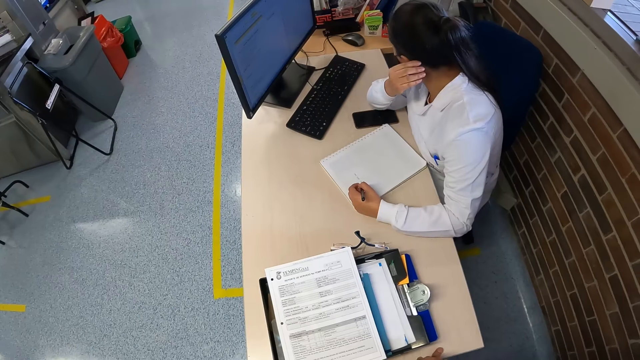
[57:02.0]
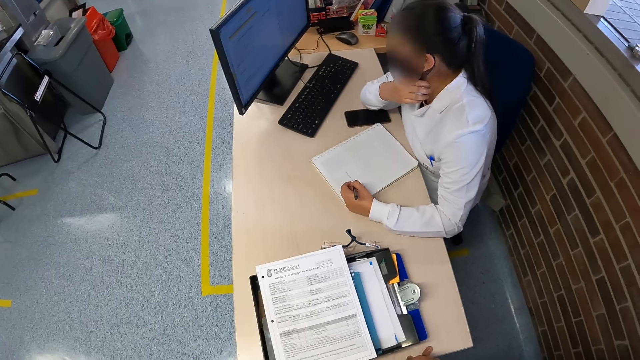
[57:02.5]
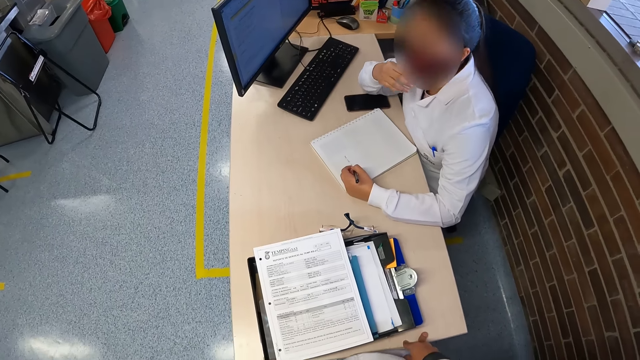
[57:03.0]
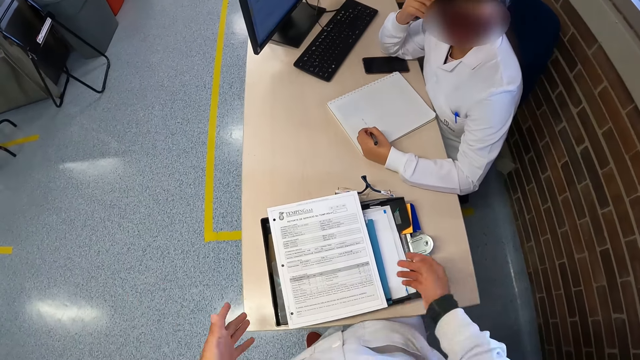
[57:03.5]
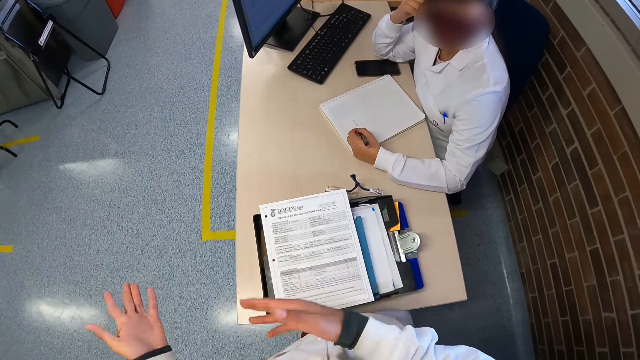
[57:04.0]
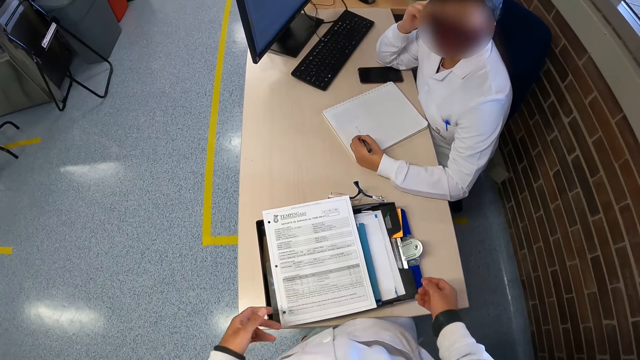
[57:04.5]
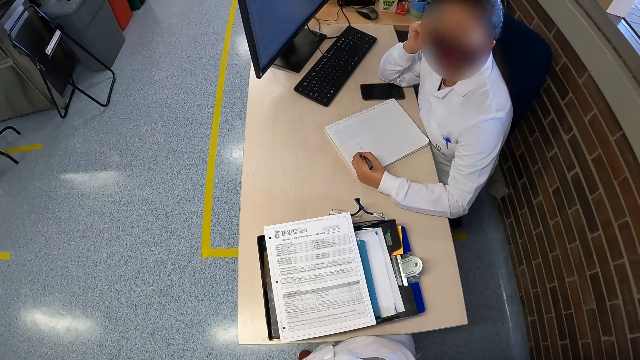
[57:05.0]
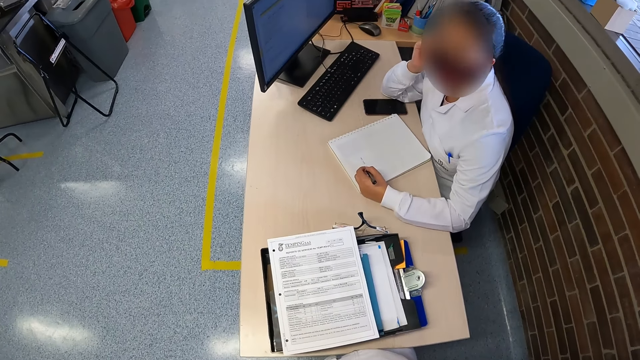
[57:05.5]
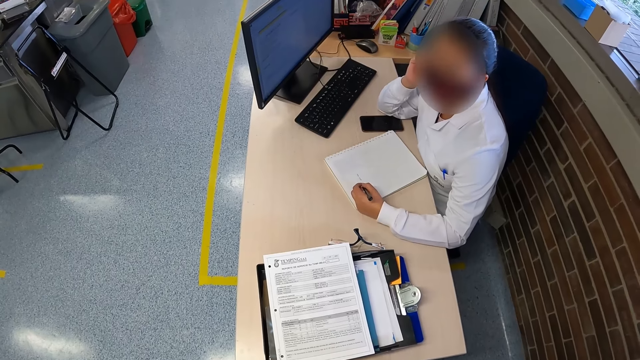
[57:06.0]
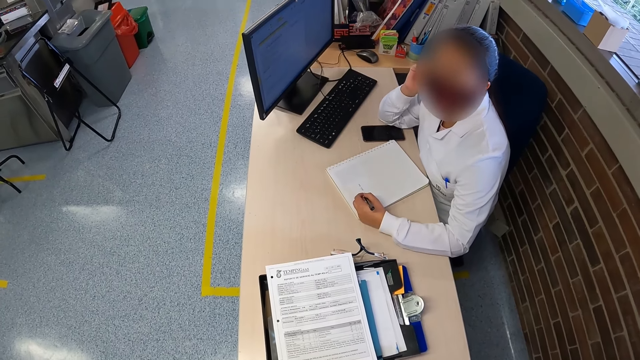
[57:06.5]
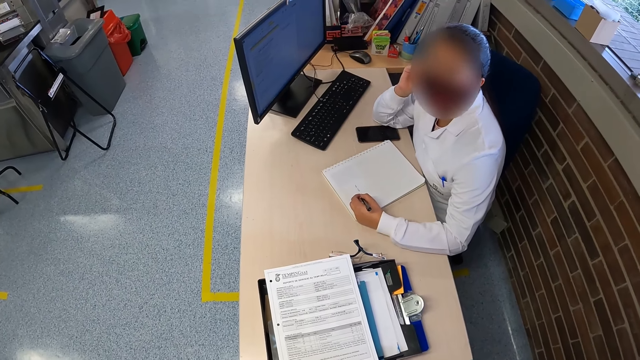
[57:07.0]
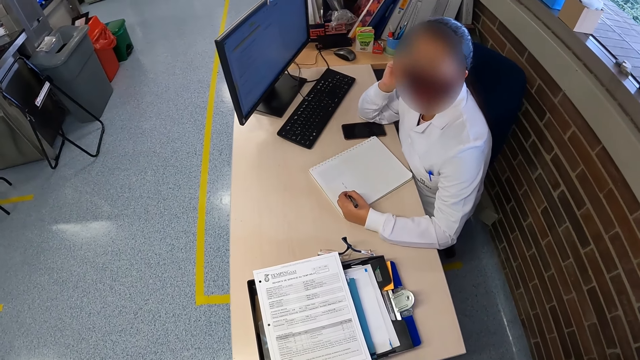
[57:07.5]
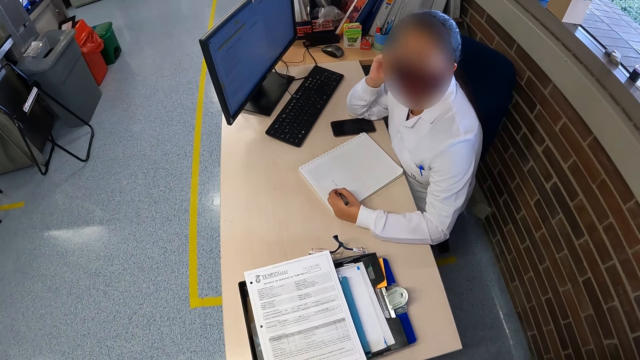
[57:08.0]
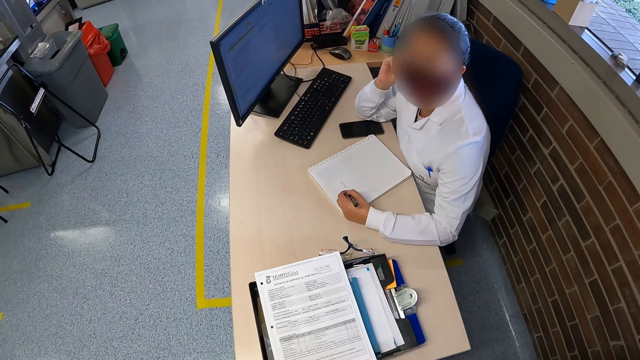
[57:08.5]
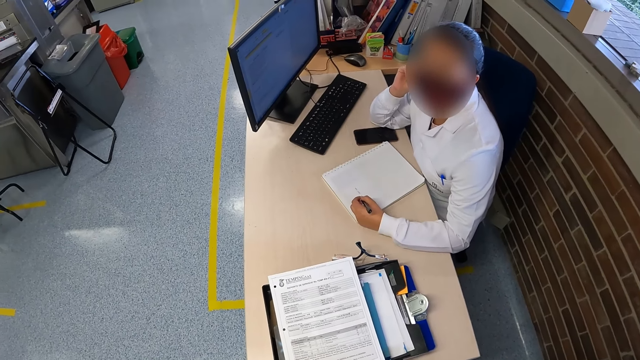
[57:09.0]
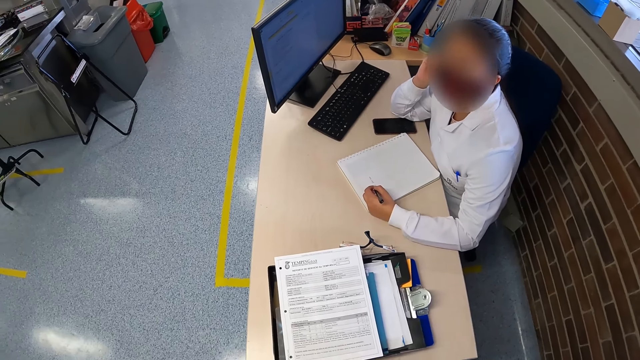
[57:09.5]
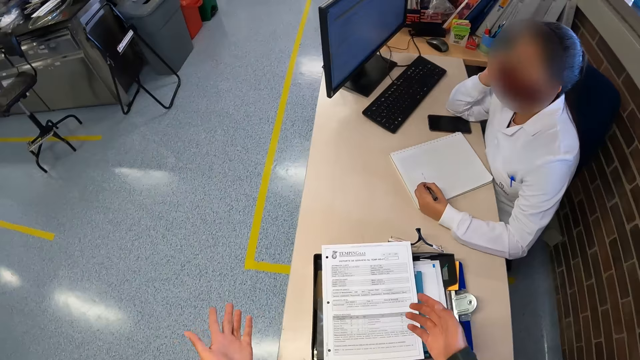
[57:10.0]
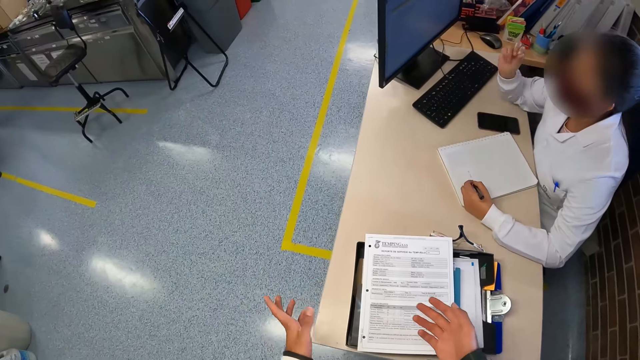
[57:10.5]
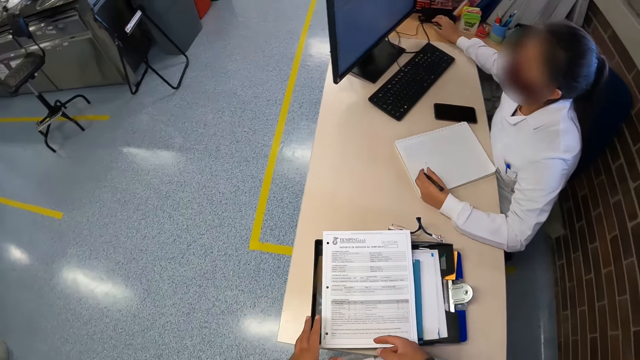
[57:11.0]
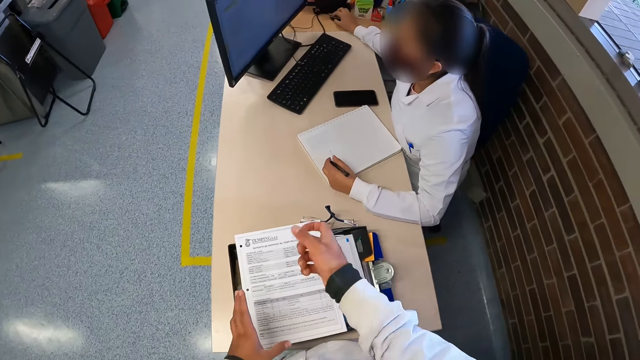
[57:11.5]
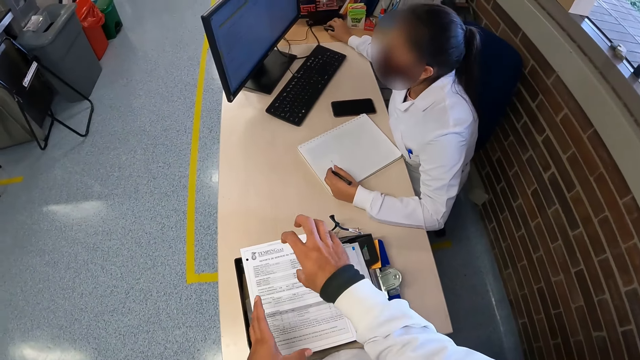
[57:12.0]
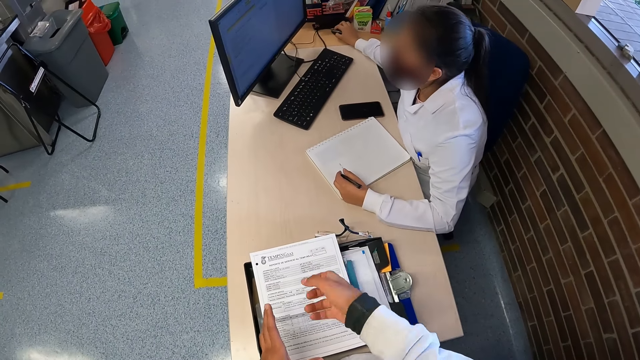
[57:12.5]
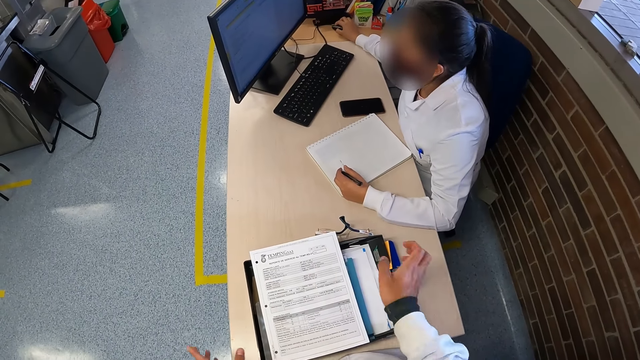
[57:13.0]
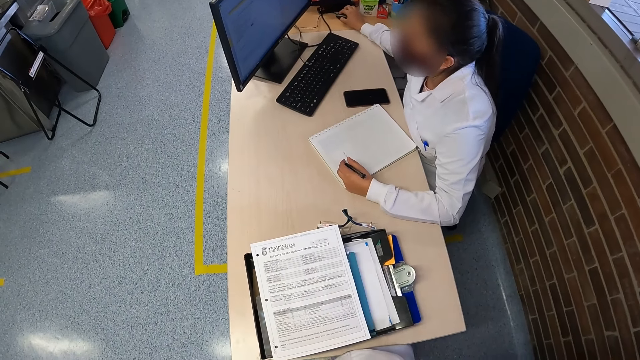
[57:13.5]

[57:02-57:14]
The camera wearer moves his hands. He interacts with the woman. The woman operates the mouse on the table with her right hand.

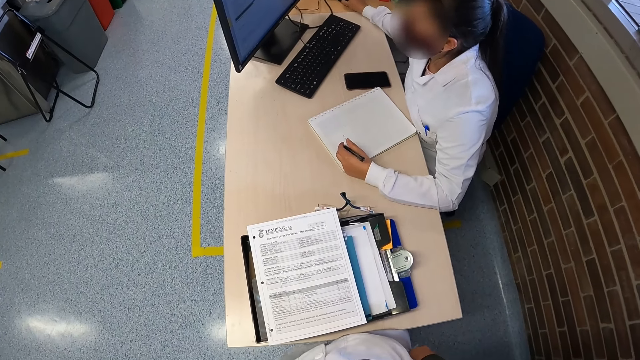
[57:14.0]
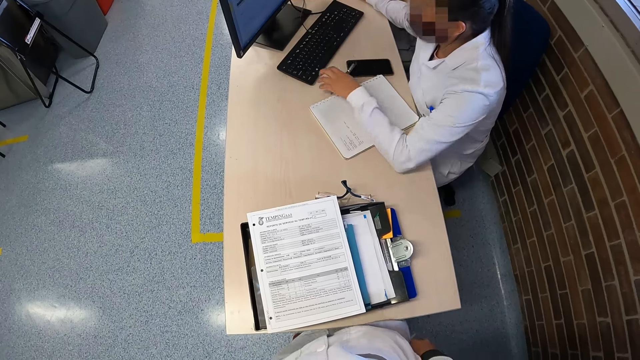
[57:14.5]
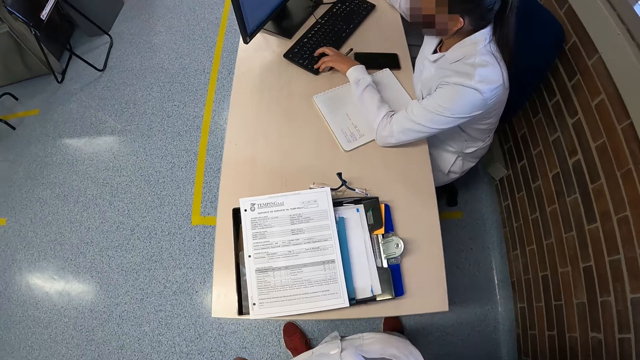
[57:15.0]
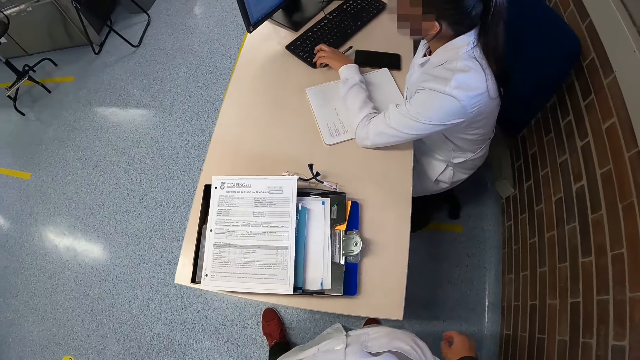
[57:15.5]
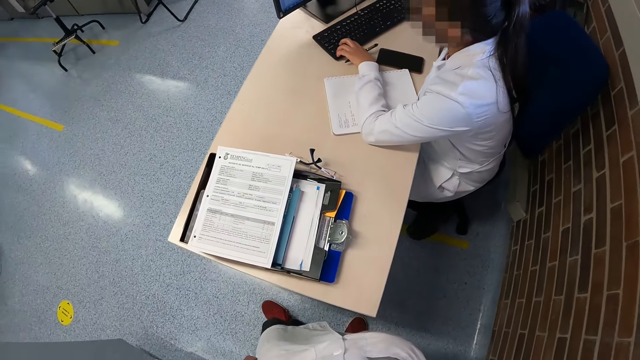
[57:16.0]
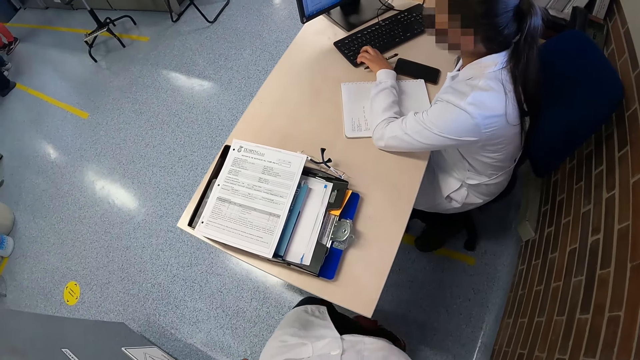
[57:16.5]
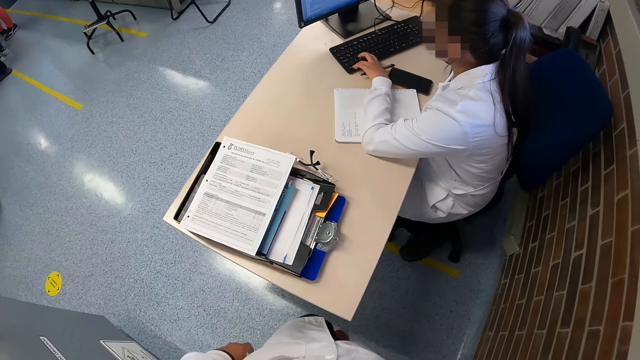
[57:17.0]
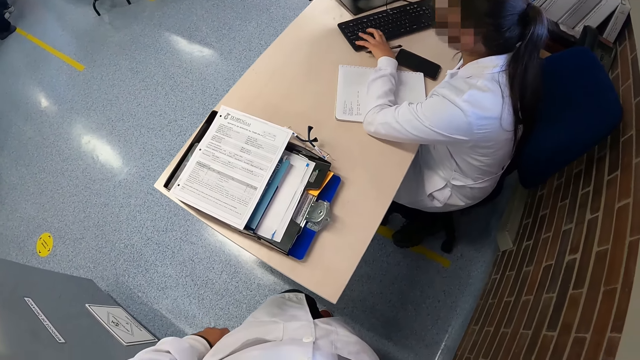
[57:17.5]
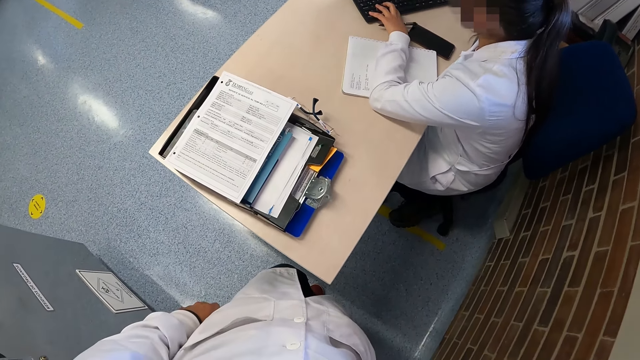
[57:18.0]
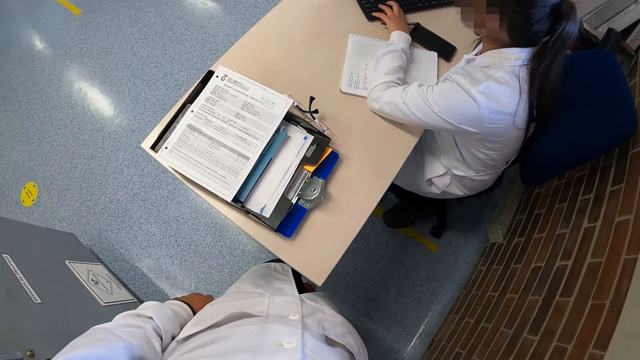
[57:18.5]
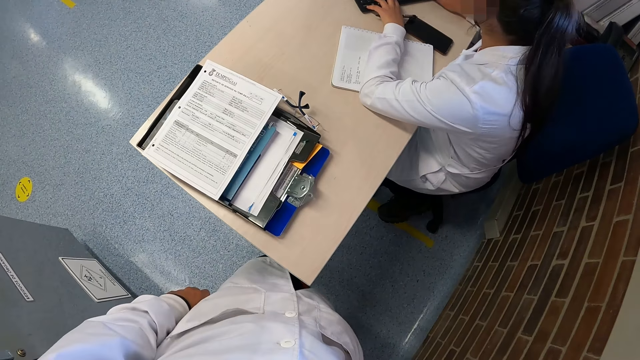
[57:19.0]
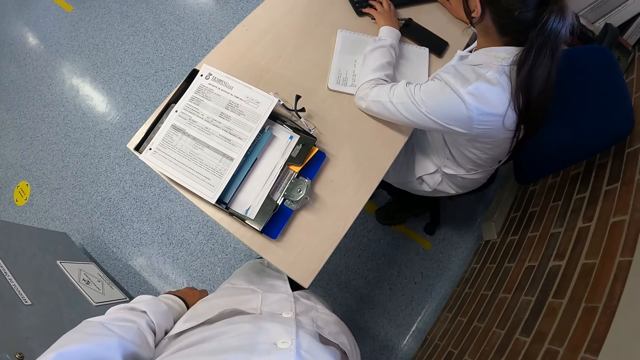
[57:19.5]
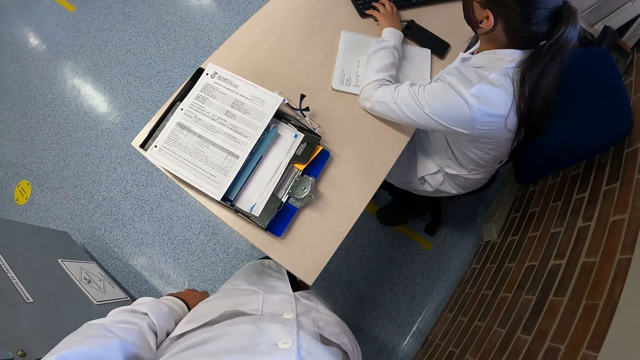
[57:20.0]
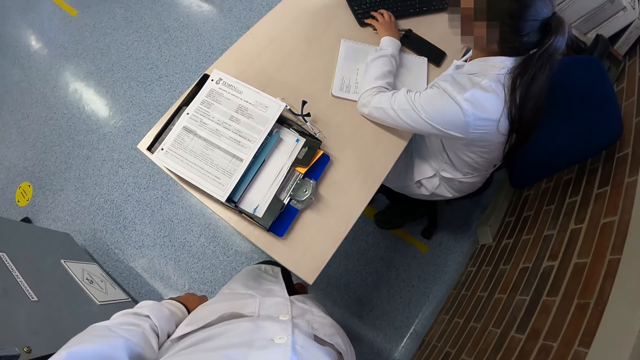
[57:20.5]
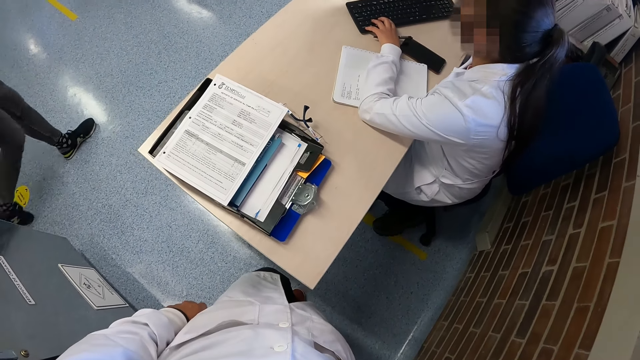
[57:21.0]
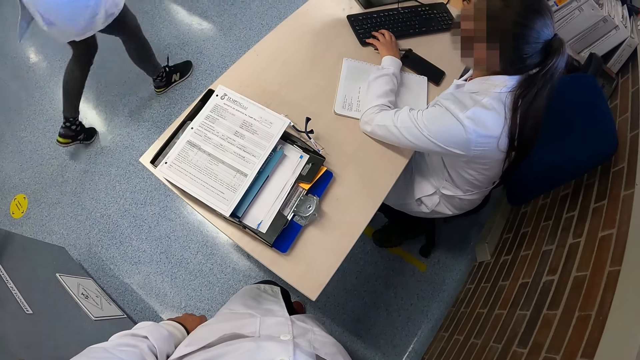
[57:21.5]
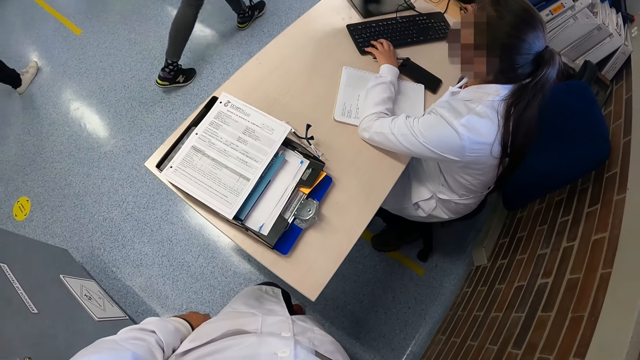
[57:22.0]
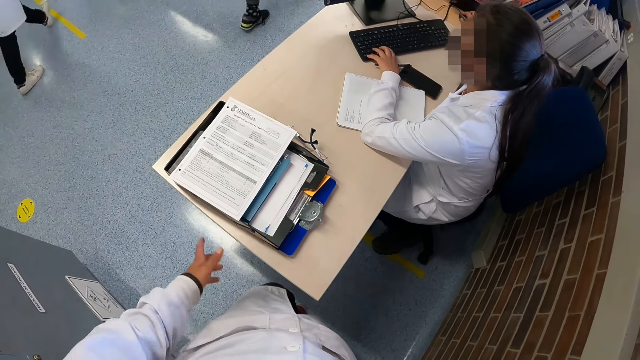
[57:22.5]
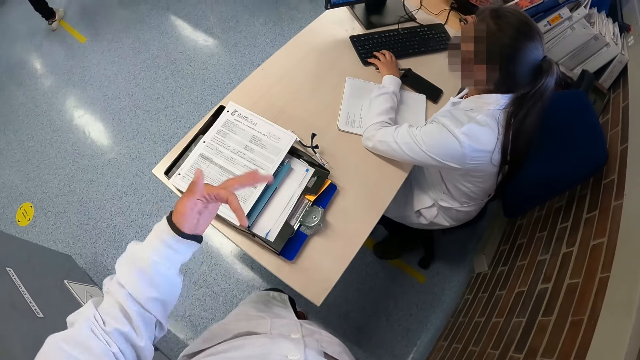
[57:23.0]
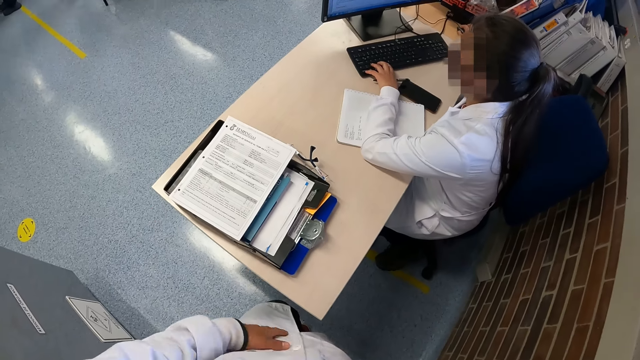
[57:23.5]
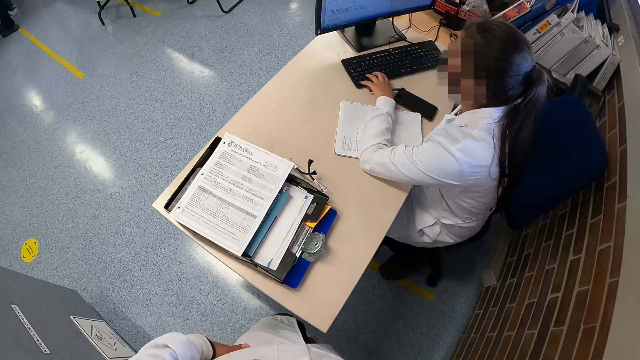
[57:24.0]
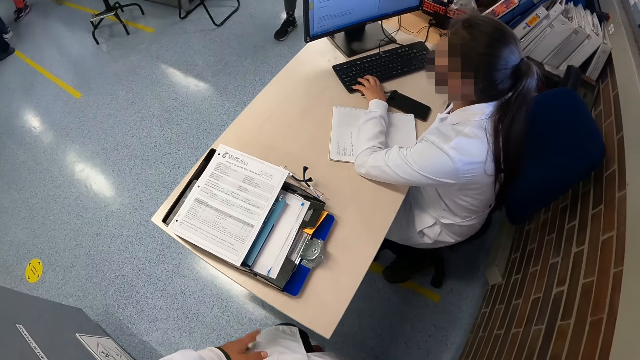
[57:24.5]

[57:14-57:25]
The woman presses a keyboard on the table with her left hand. The camera wearer looks around. Another woman walks past the camera wearer. A man walks past the camera wearer. The camera wearer lifts his left hand.
